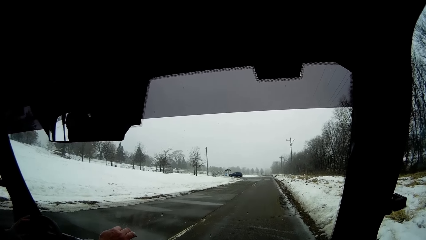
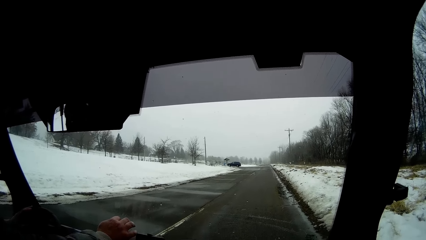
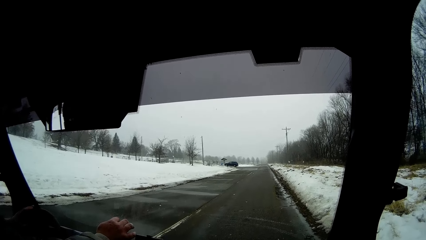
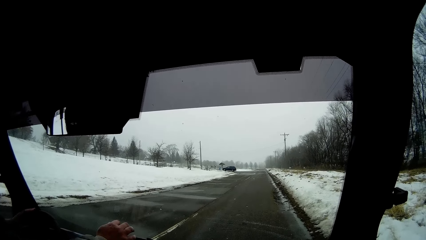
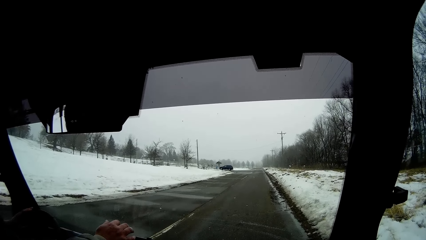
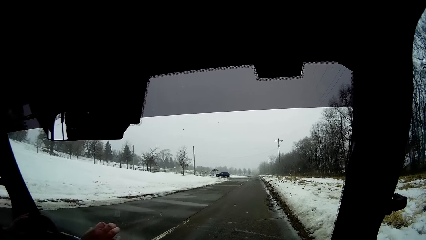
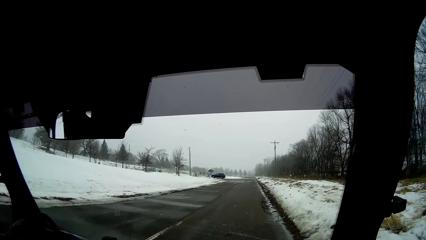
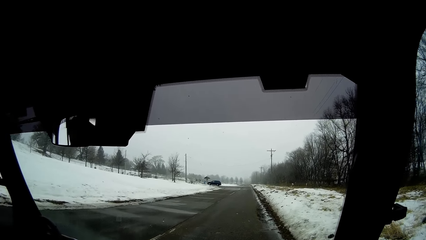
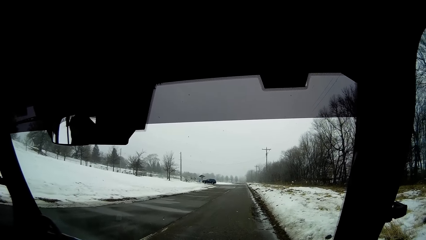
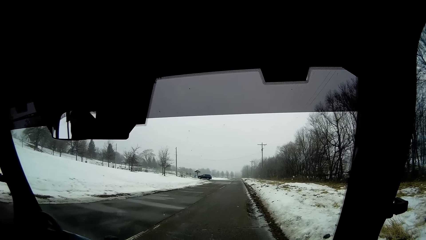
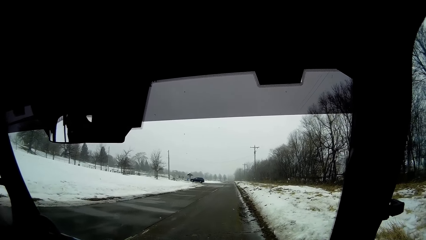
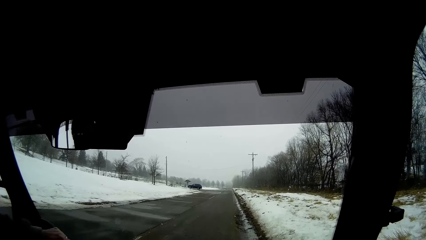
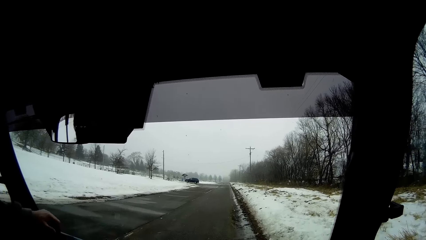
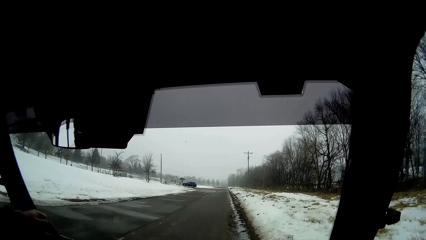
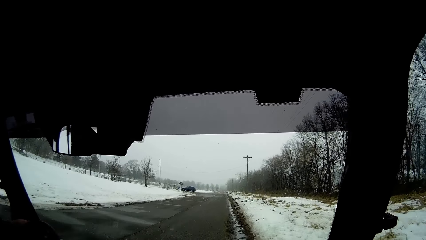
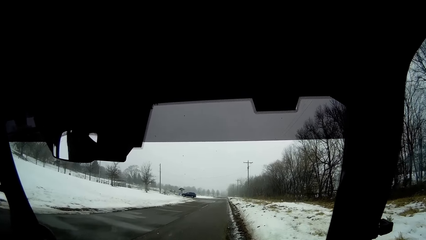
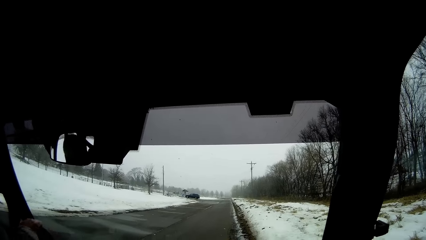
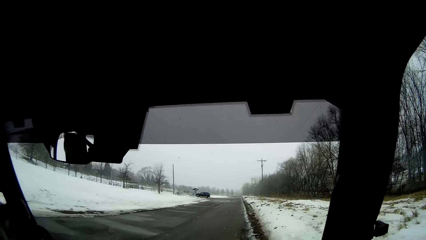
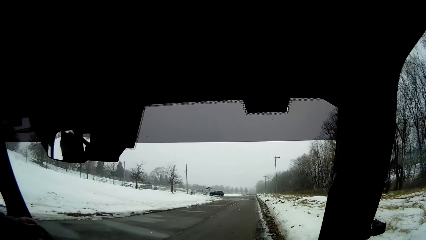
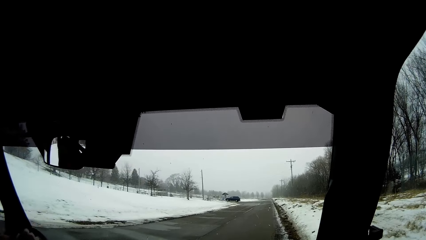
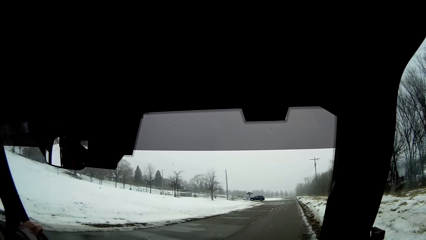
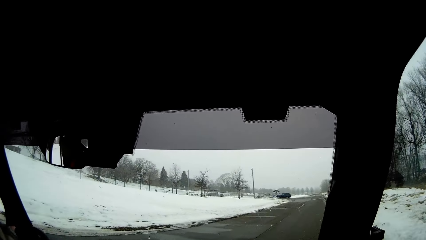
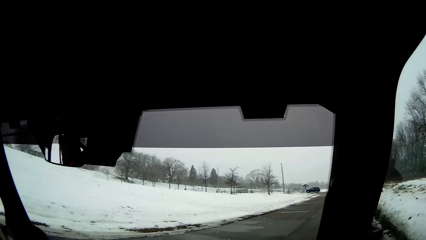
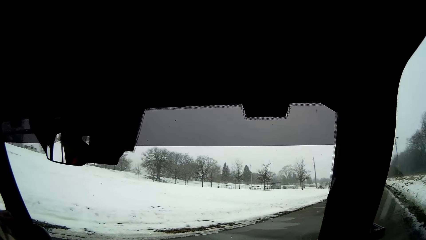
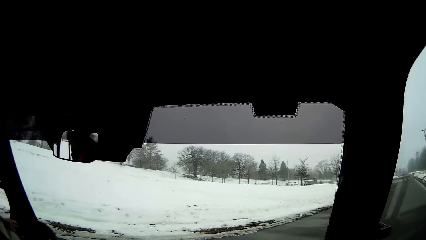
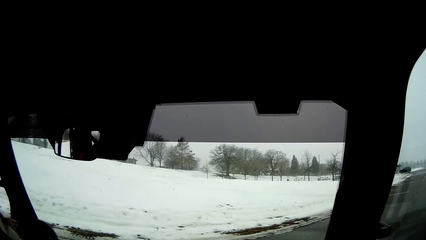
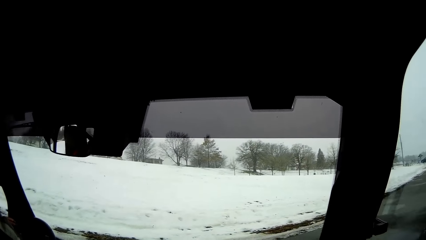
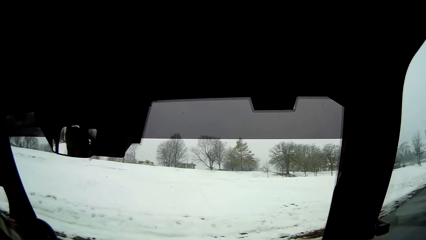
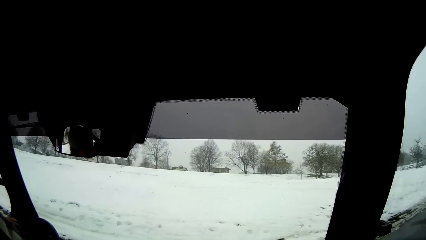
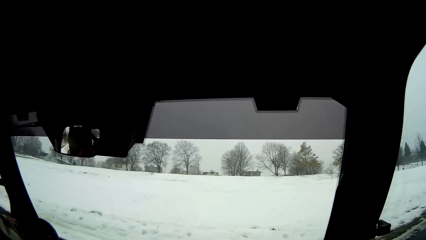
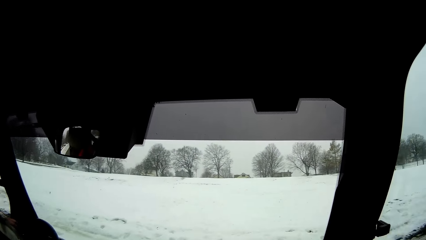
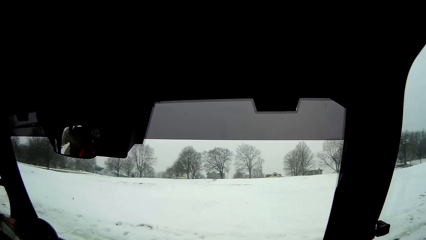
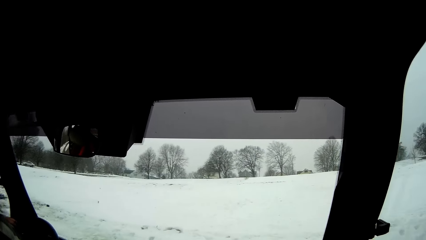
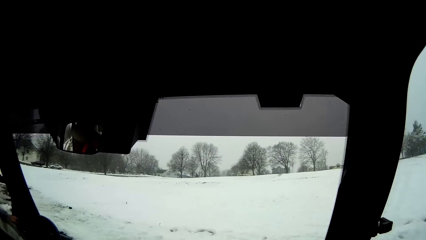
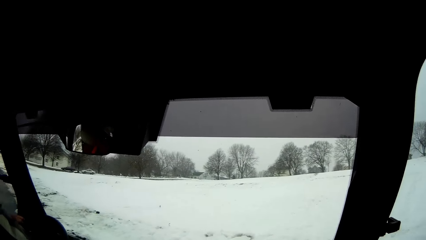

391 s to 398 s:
A man drives the car.

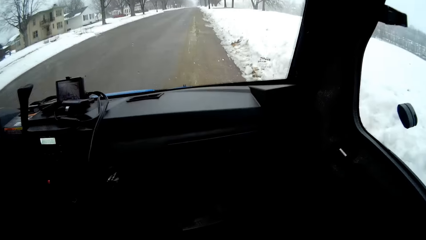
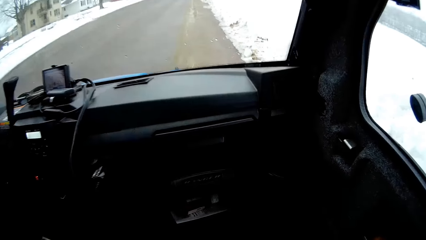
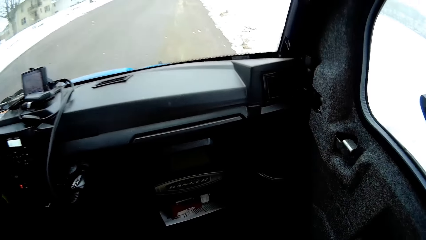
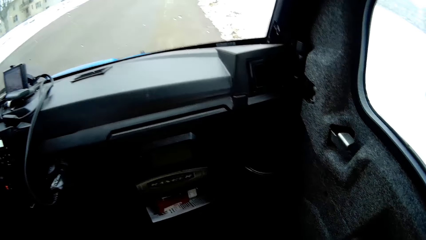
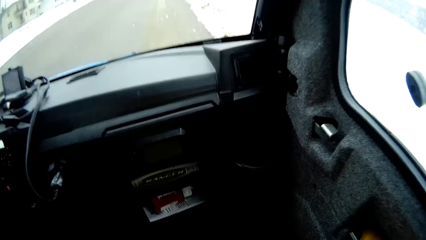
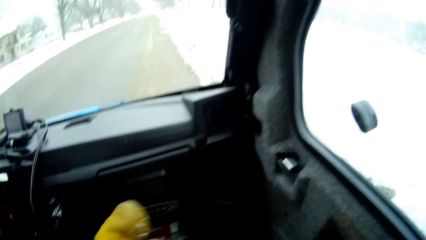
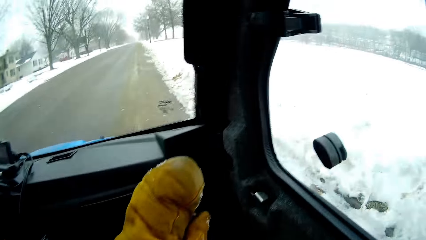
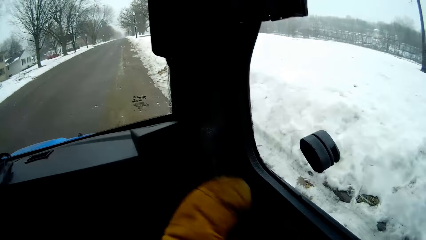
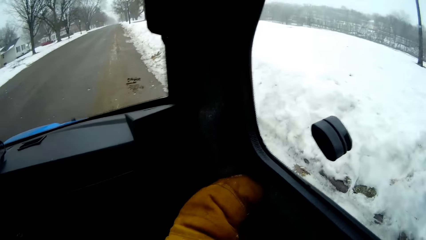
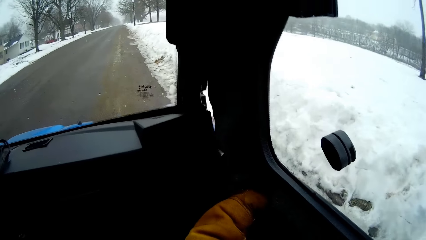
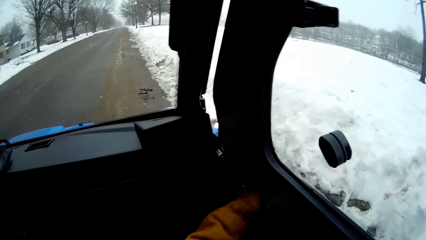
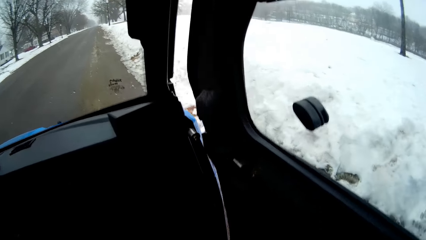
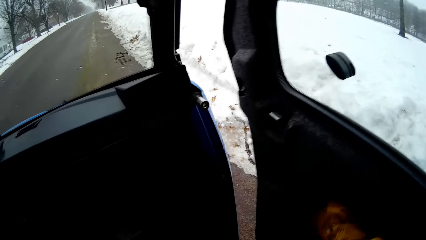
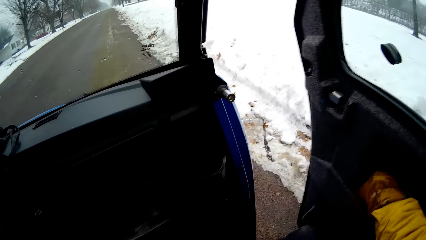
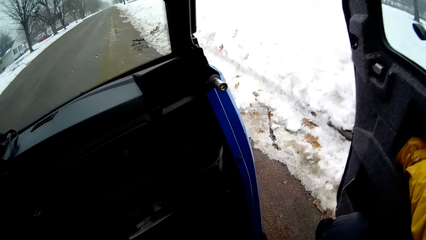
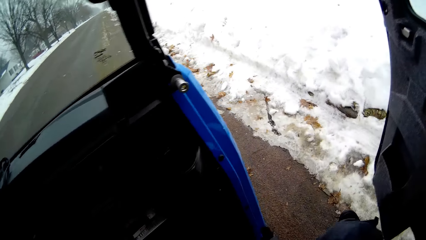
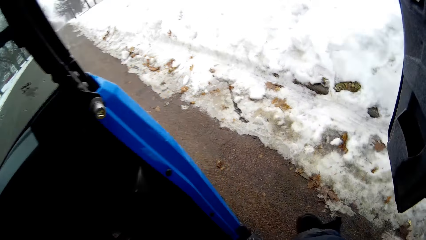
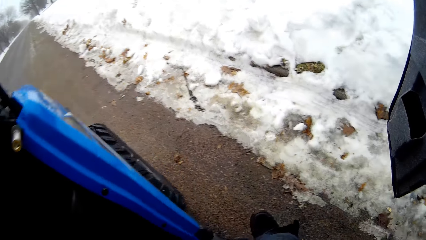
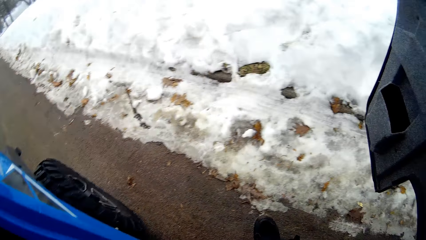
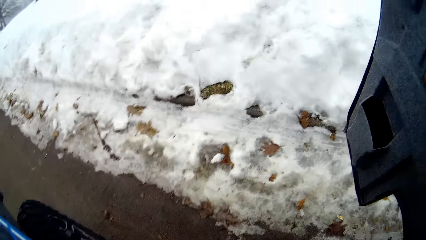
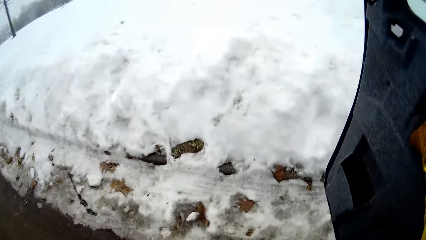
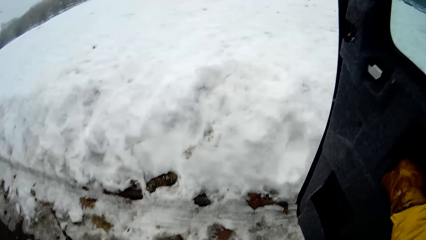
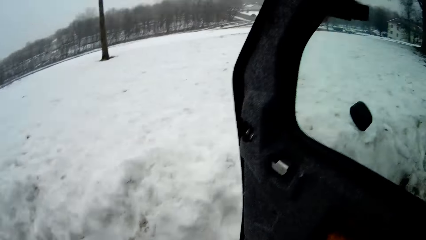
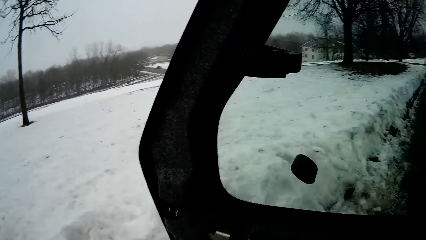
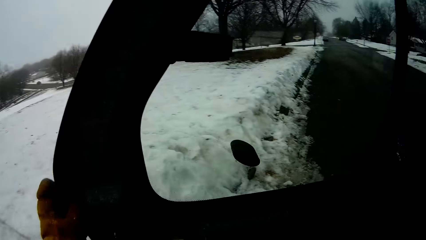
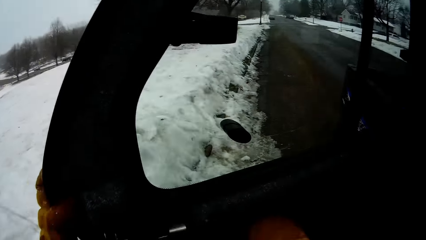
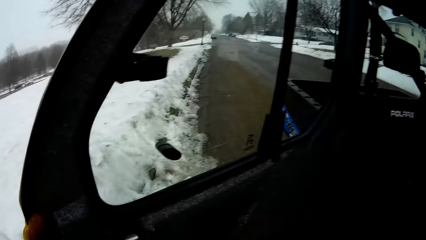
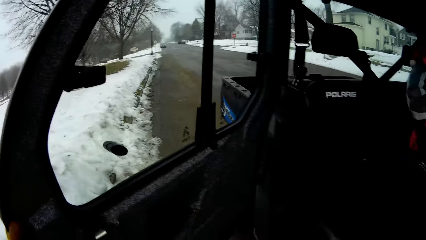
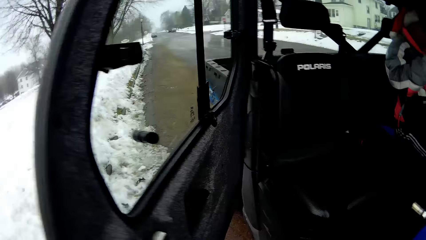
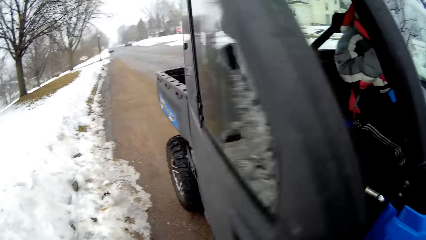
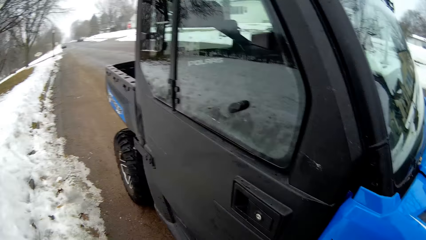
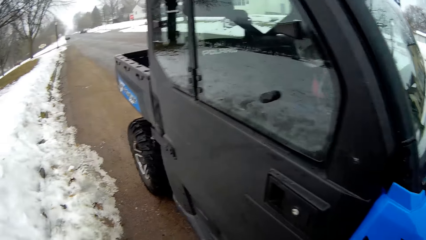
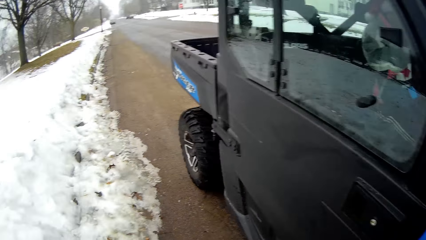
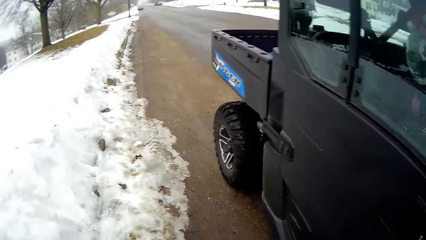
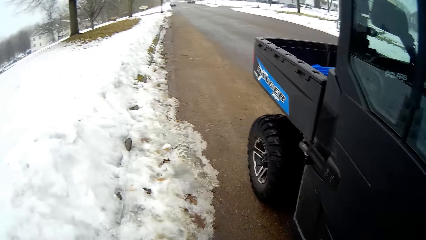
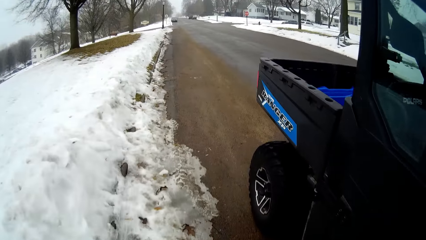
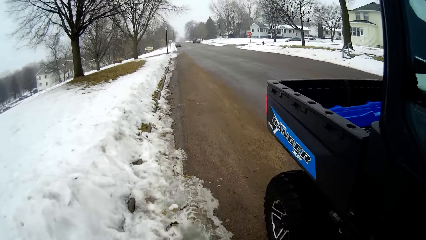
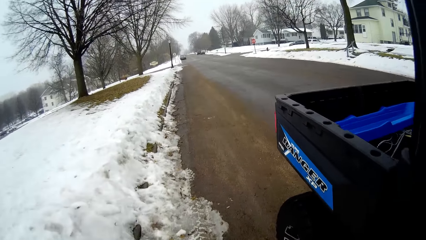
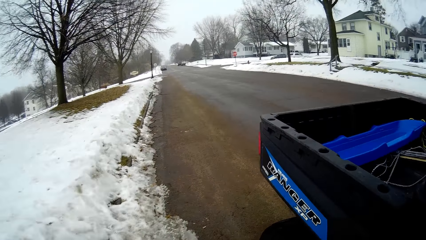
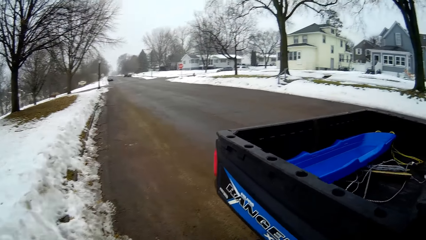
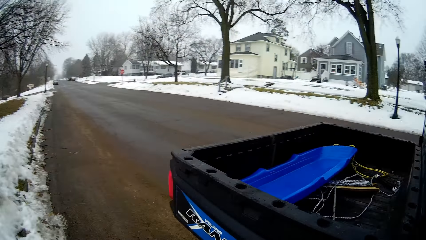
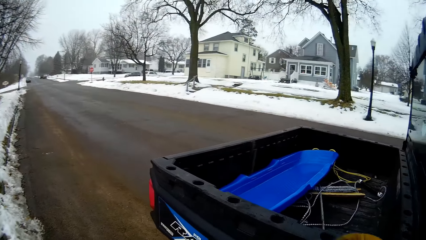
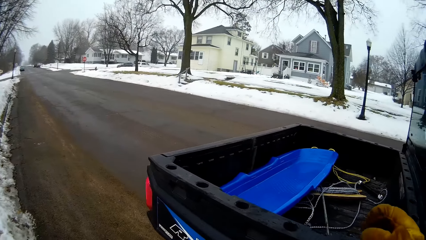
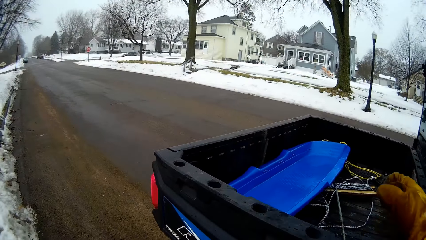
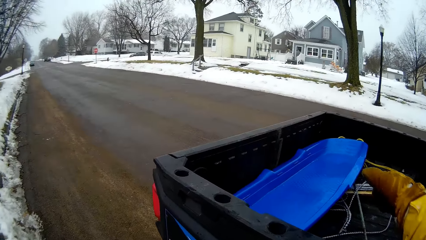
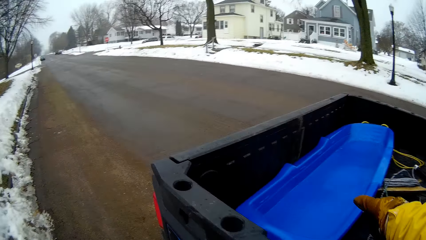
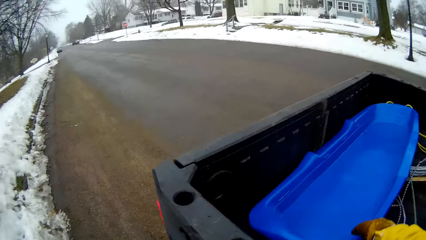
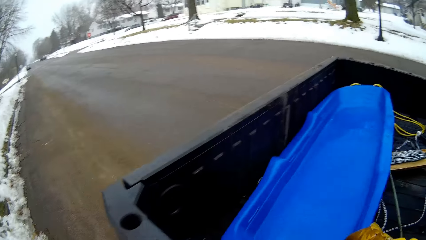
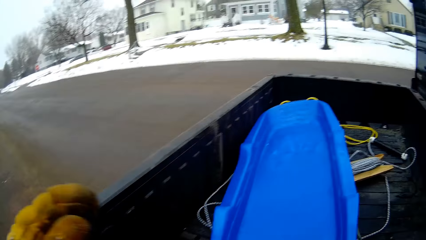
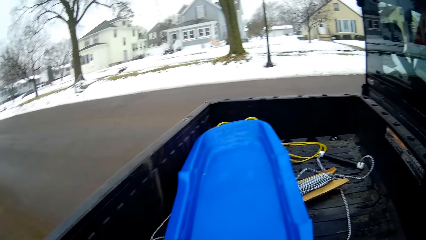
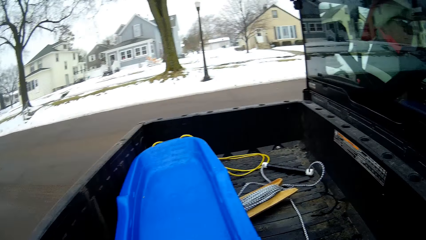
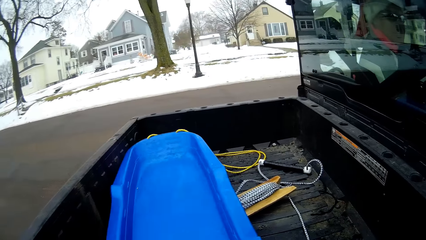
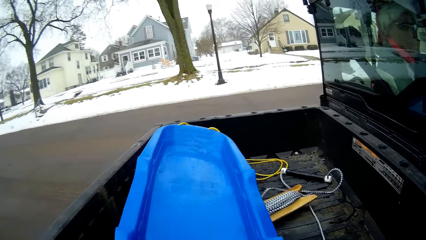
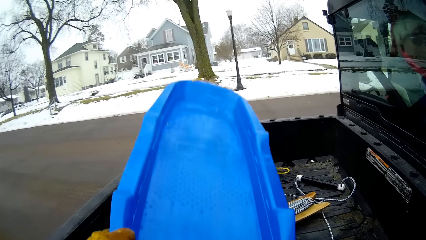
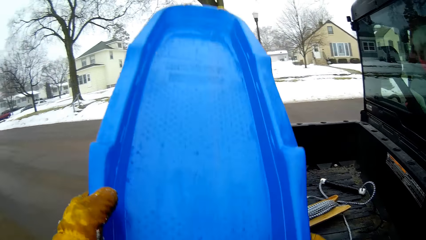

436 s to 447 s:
The camera wearer opens the door of the car with both hands. He steps out of the car. He closes the door of the car with his left hand. He walks. He picks up the snow sled from the trunk of the car with both hands.
